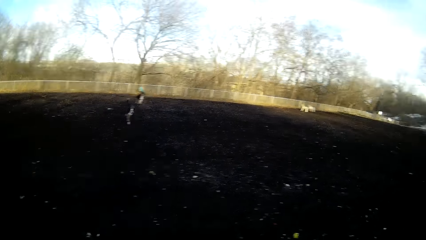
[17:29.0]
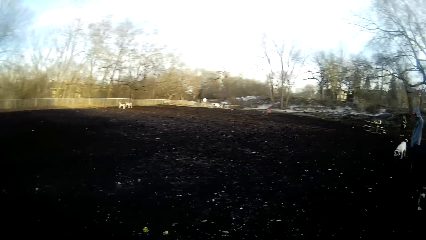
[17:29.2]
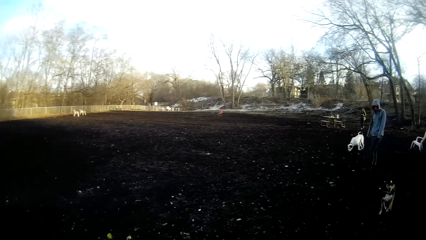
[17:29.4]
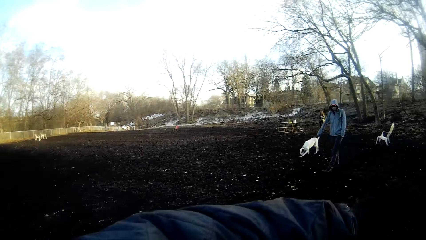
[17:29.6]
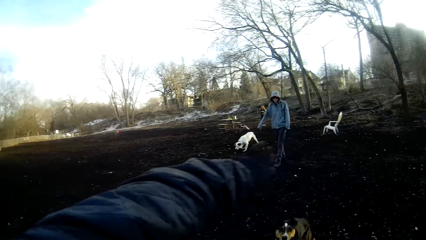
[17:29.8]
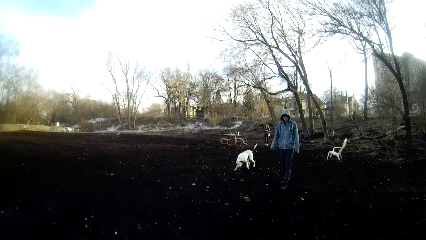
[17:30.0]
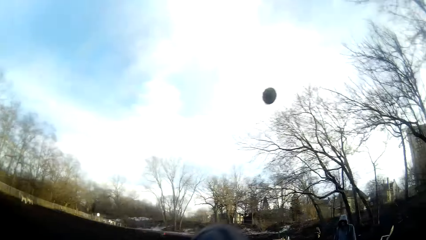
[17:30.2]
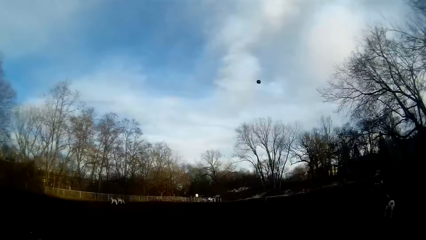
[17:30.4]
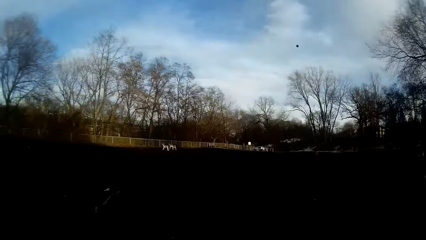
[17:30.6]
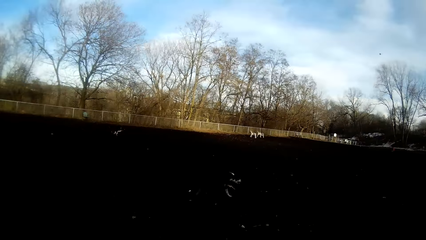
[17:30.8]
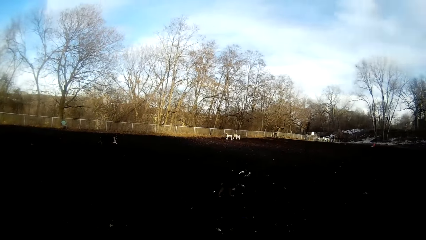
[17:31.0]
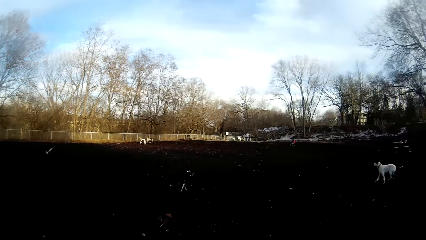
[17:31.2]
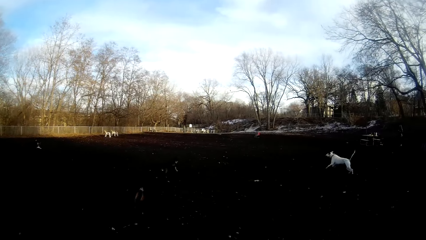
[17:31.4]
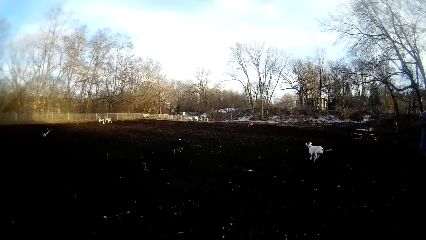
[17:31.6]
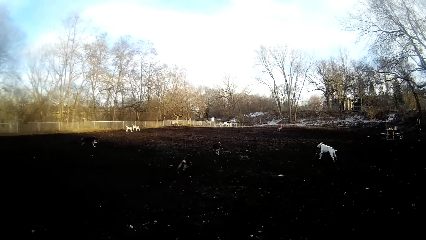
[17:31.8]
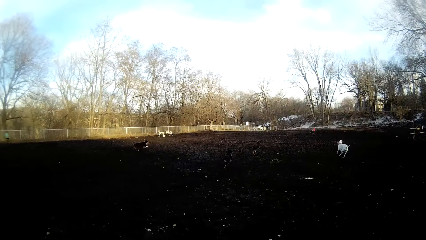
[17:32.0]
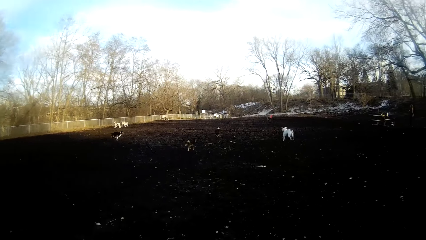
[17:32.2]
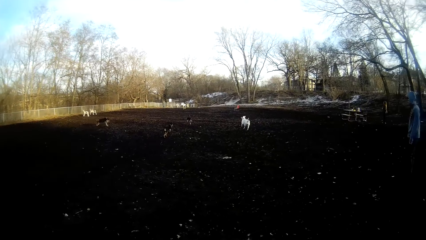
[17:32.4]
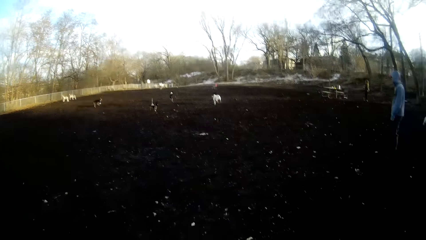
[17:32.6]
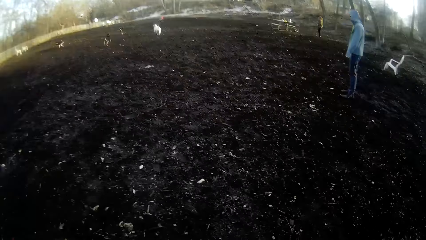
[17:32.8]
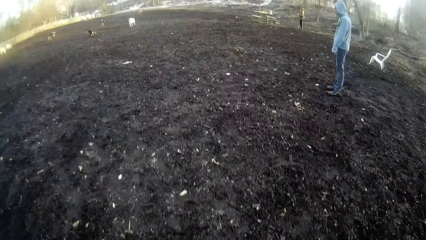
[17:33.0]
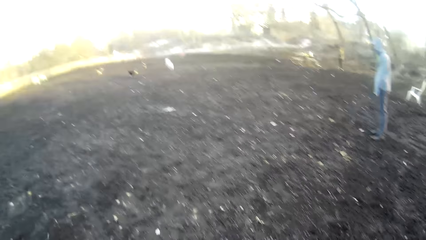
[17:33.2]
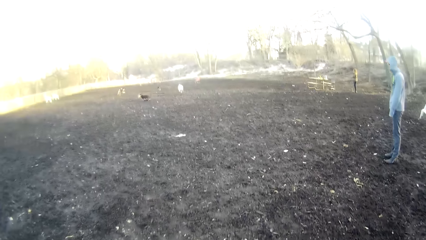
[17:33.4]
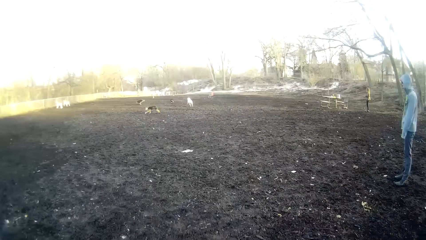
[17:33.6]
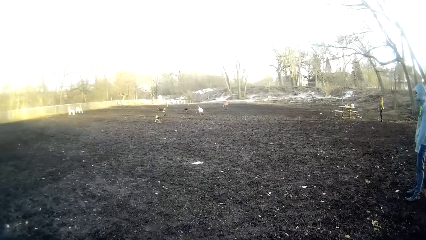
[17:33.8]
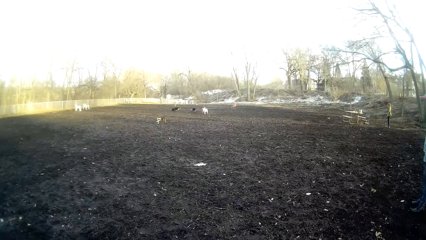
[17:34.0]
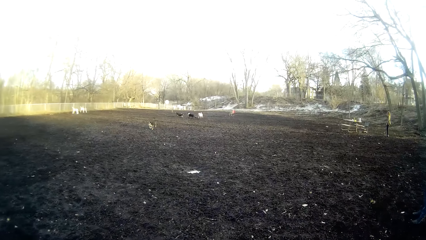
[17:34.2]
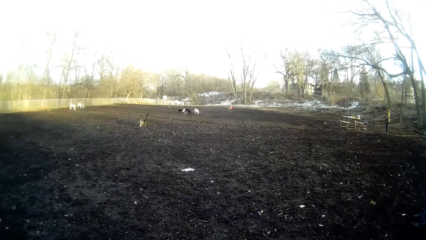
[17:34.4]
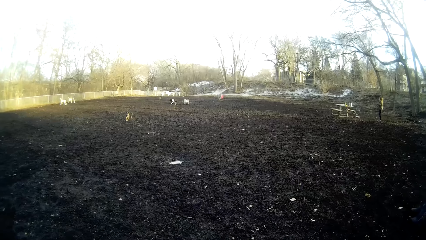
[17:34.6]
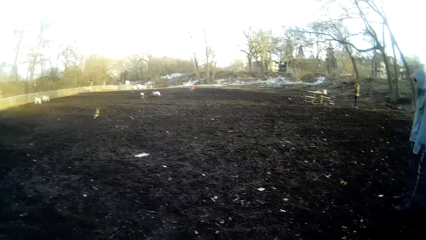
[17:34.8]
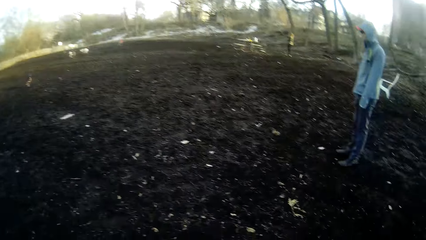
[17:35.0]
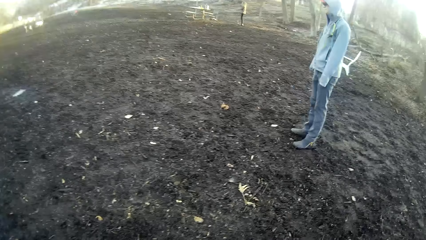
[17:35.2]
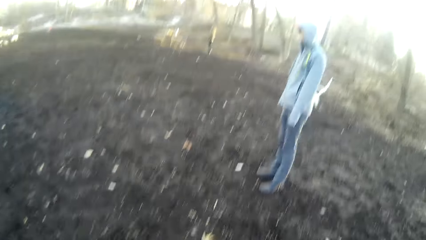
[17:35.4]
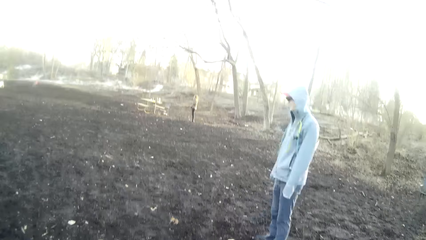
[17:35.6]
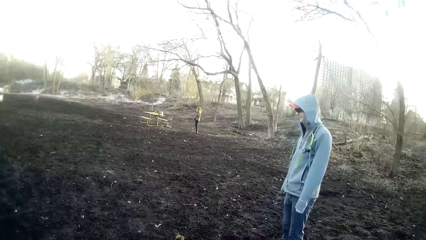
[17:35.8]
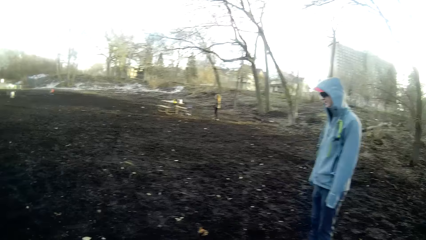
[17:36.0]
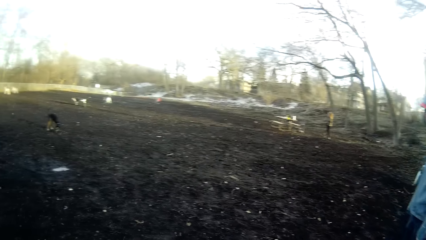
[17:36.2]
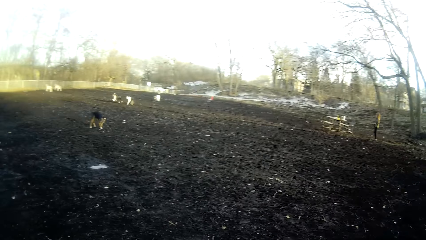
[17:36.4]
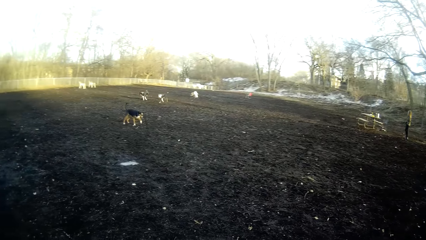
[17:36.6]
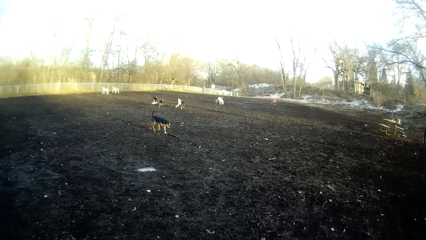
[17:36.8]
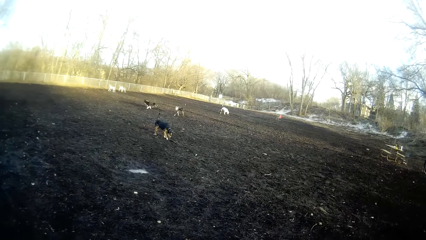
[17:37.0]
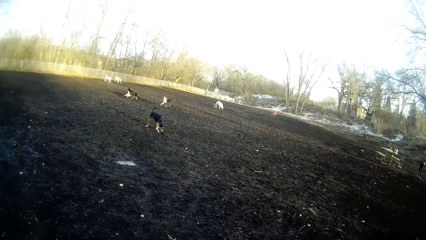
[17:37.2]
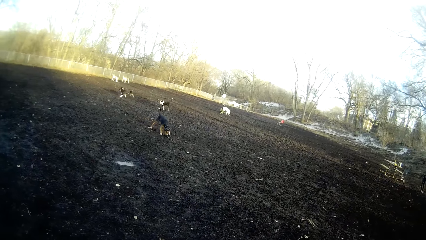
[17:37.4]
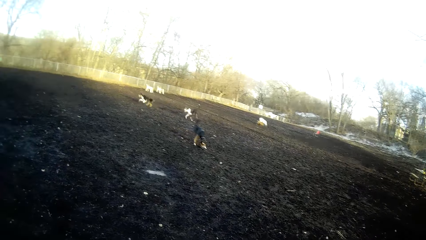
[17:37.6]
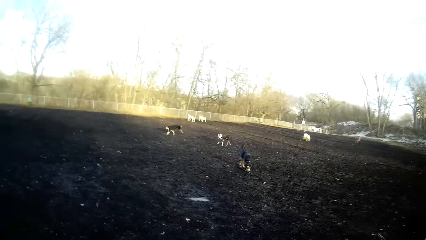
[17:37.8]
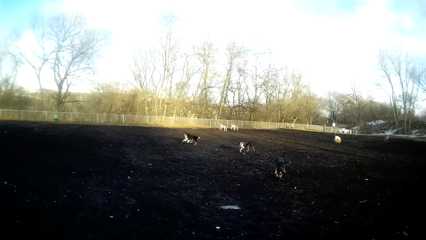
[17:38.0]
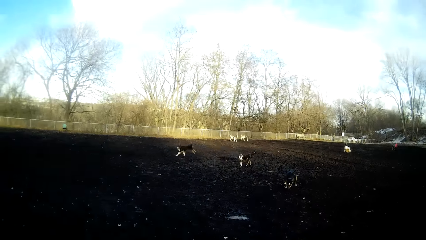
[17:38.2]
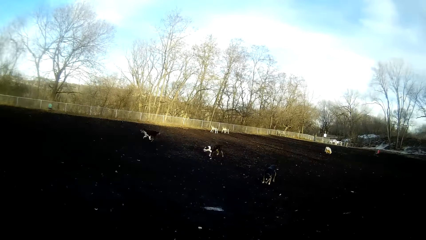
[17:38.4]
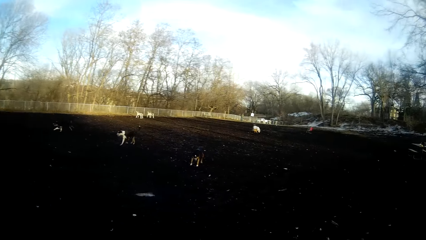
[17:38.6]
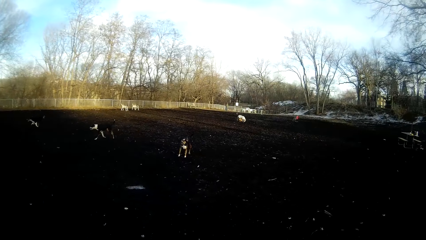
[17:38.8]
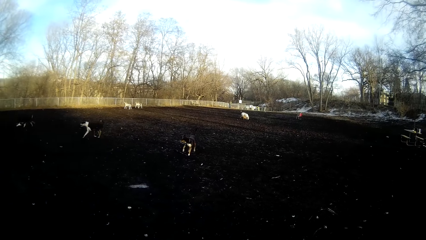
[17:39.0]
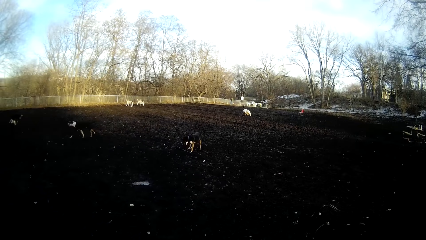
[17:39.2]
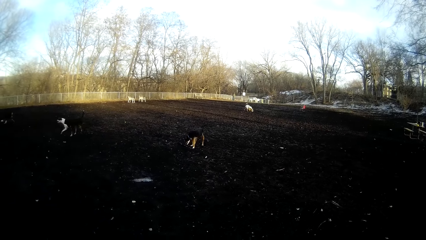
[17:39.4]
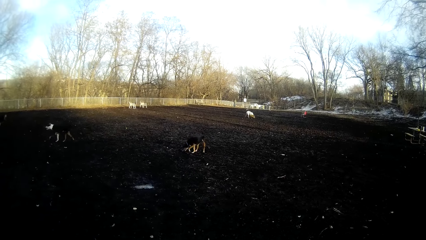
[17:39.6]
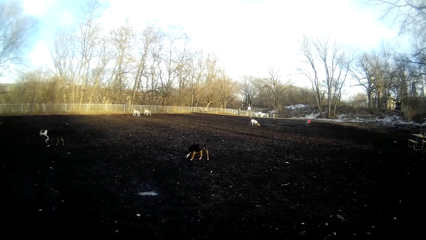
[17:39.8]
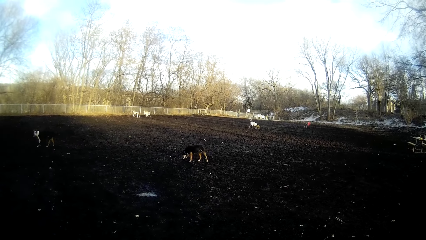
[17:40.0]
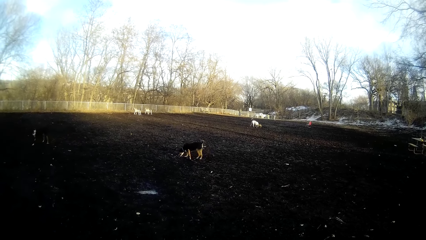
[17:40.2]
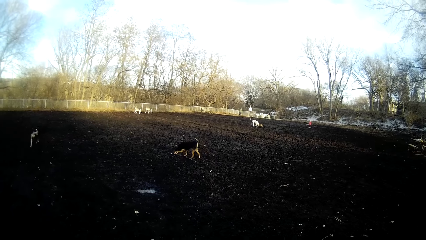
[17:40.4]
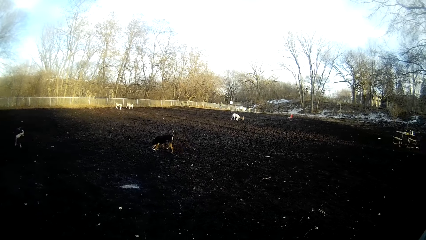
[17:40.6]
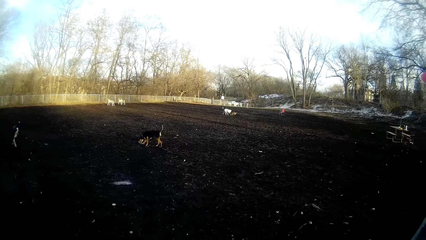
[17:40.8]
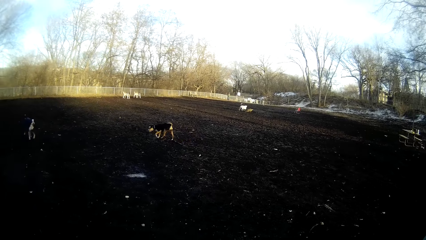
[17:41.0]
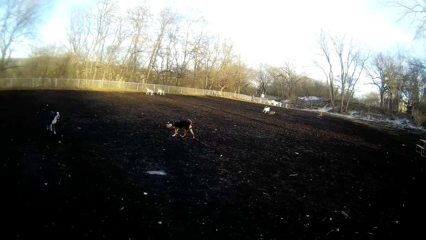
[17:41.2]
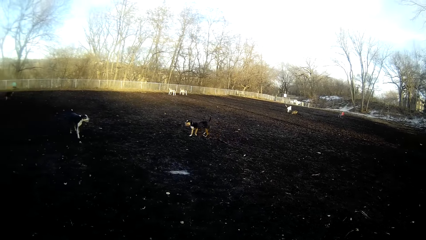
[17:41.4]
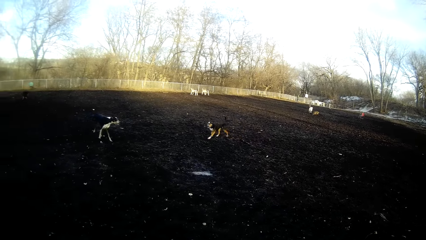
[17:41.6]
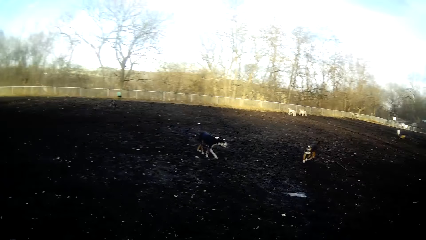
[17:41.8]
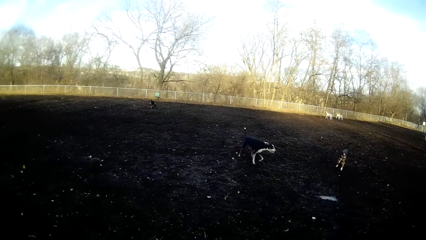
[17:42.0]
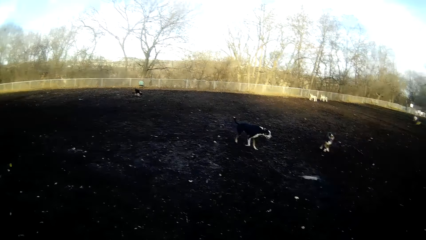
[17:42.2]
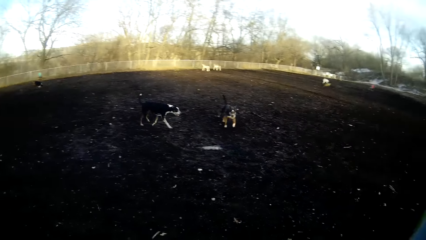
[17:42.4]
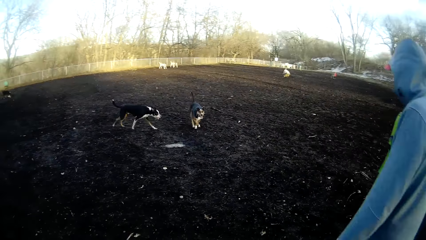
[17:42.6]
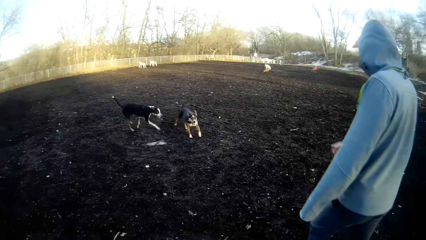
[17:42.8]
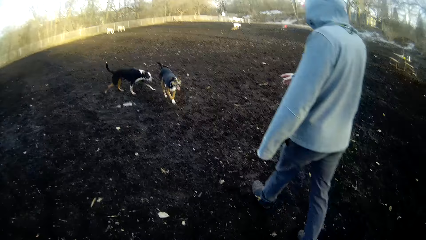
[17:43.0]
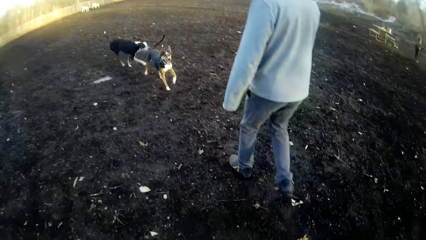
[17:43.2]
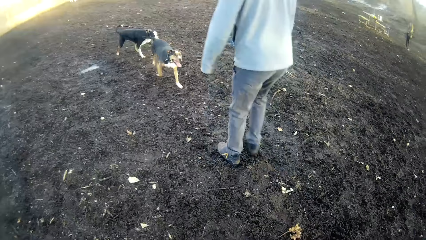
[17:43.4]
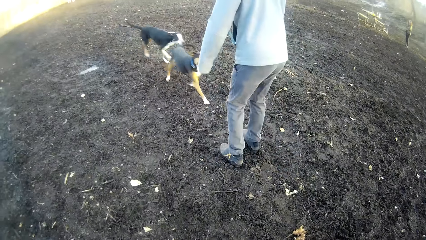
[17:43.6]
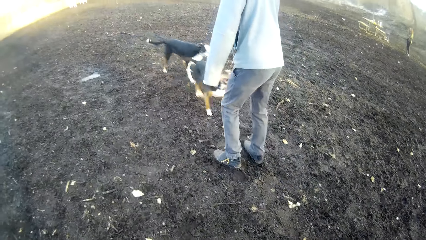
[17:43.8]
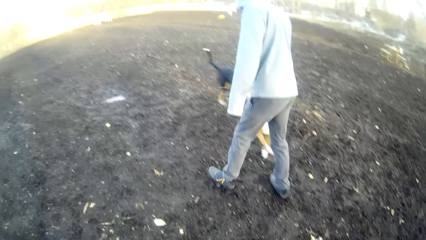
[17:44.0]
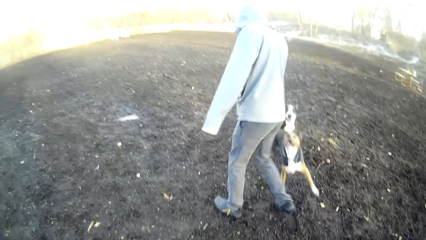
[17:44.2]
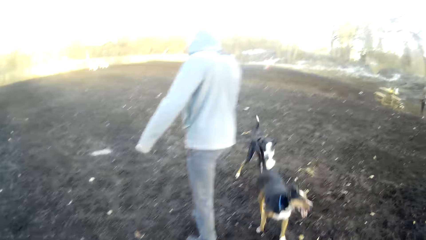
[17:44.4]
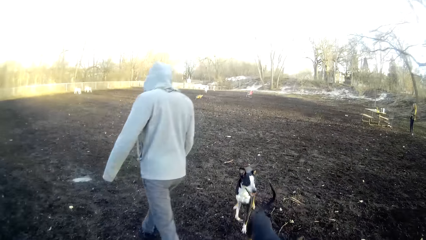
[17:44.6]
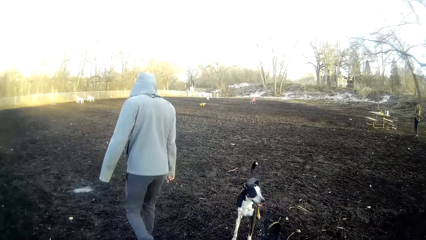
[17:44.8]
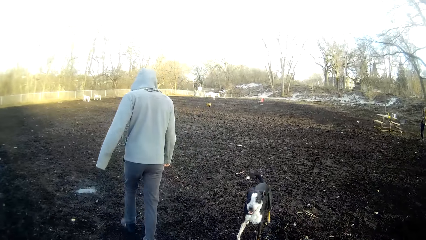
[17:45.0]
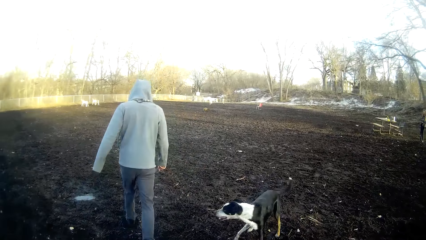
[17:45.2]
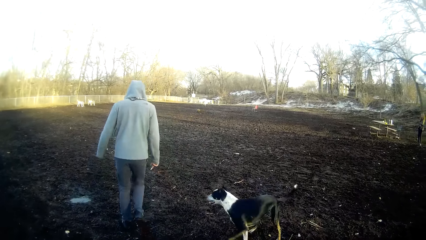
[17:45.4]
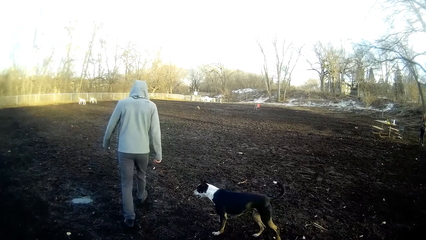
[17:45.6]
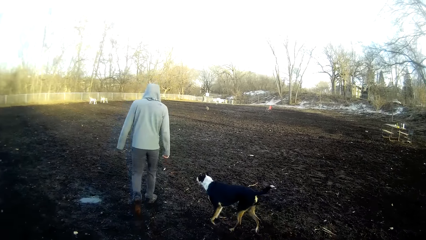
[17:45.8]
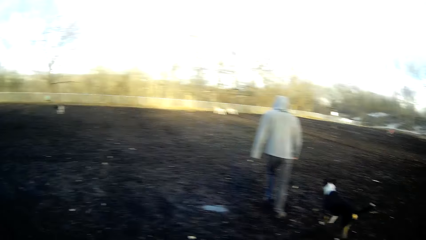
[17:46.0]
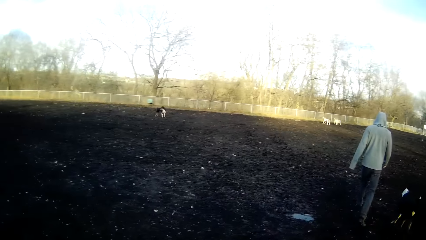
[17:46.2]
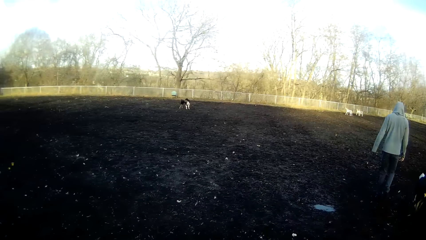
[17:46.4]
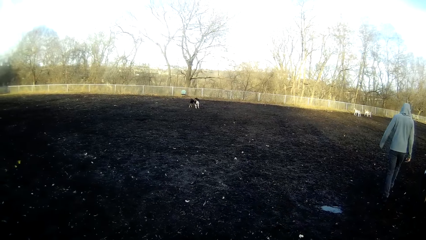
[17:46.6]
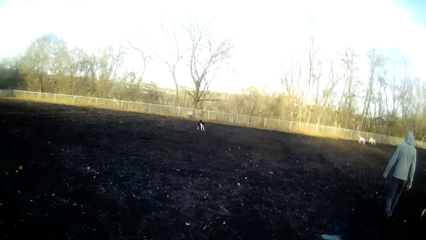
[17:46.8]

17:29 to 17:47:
The camera wearer throws the tennis ball on the field with his right hand. The dog chases the tennis ball. Another dog chases the tennis ball. A third dog chases the tennis ball. A fourth dog chases the tennis ball. The camera wearer looks at the dogs. The man stands on the field. The camera wearer talks to the man. He looks at the dogs. The man plays with the second dog. The camera wearer looks at the man play with the dogs.
